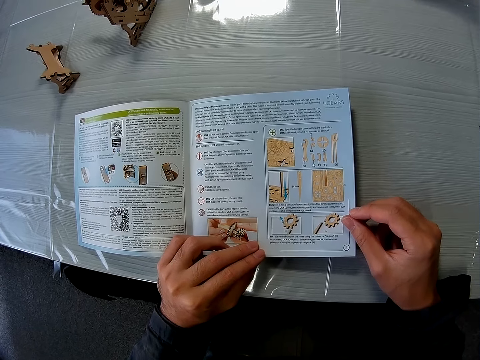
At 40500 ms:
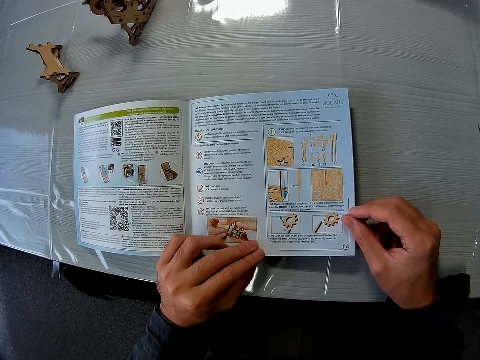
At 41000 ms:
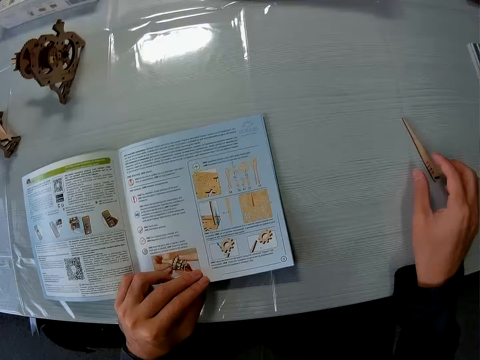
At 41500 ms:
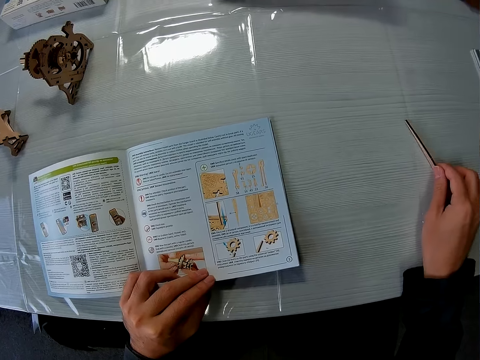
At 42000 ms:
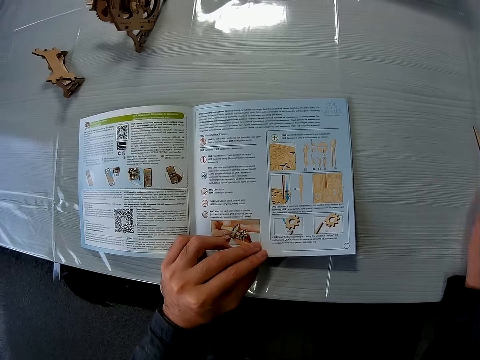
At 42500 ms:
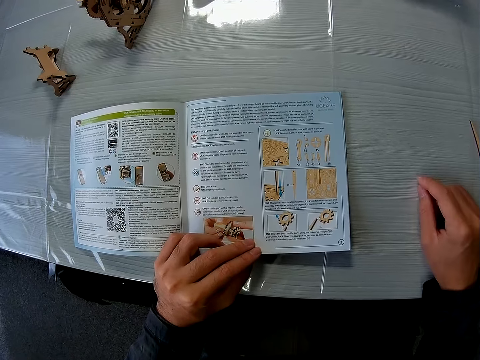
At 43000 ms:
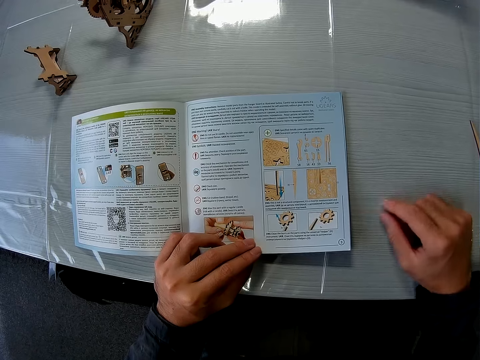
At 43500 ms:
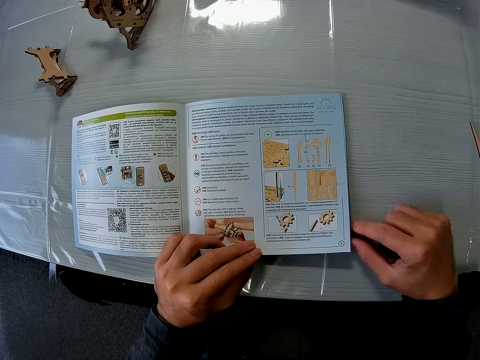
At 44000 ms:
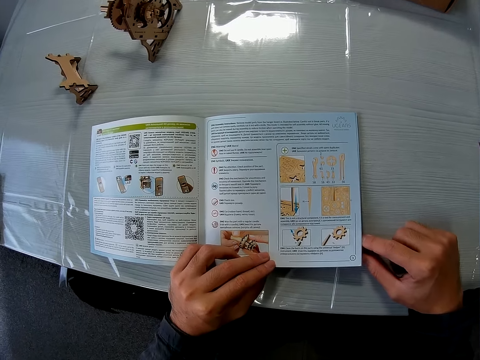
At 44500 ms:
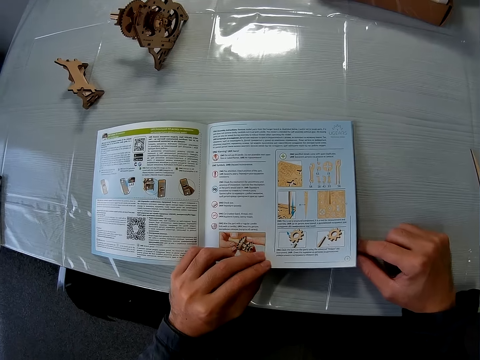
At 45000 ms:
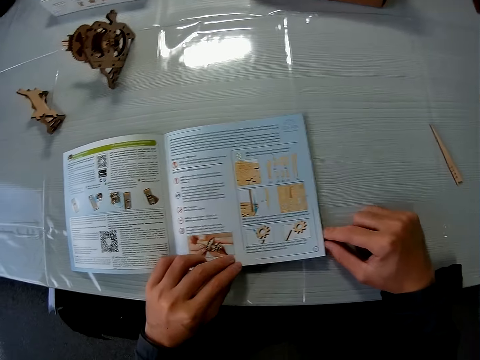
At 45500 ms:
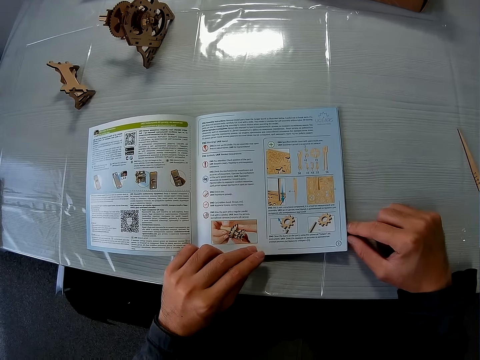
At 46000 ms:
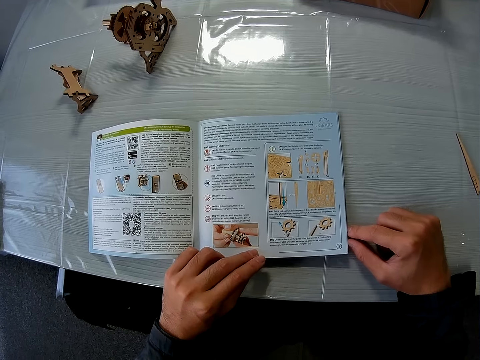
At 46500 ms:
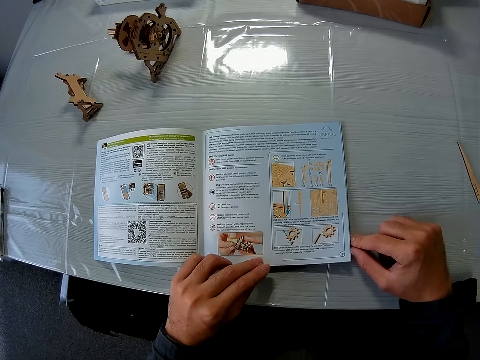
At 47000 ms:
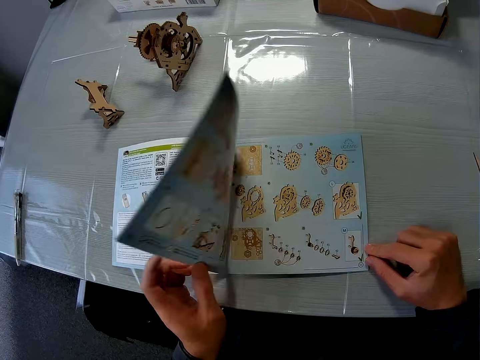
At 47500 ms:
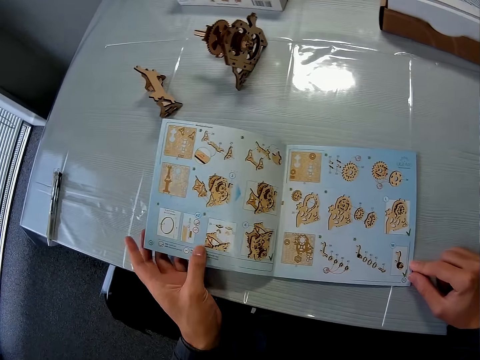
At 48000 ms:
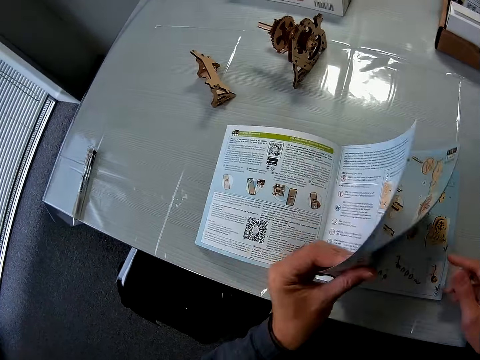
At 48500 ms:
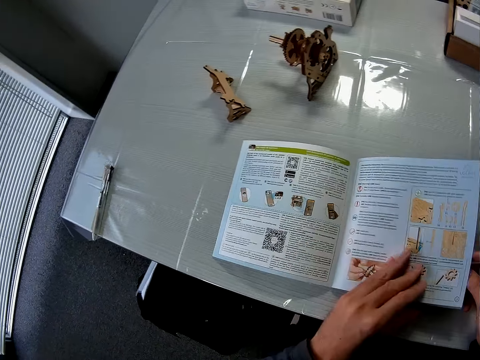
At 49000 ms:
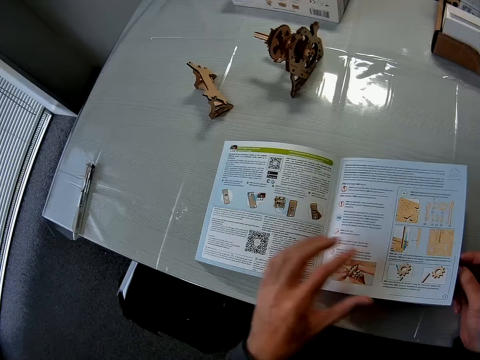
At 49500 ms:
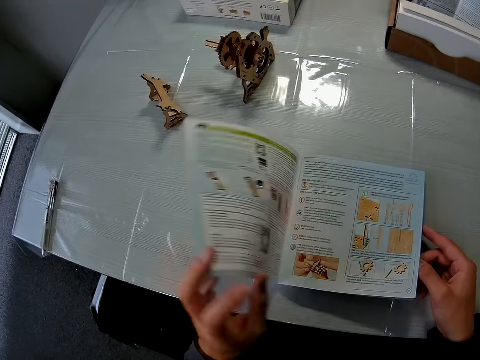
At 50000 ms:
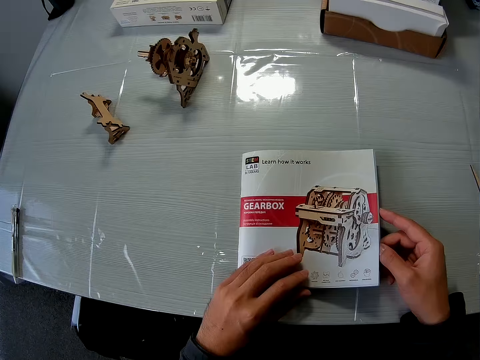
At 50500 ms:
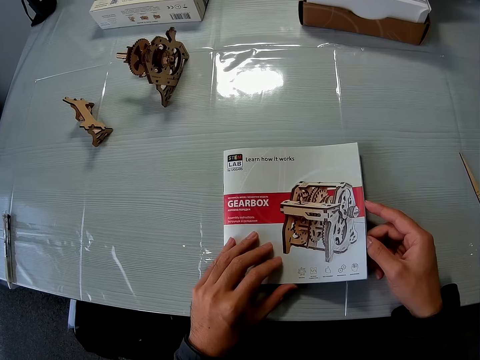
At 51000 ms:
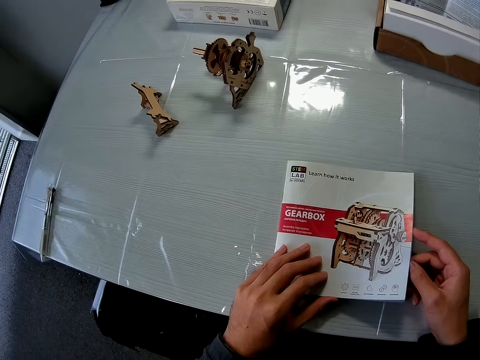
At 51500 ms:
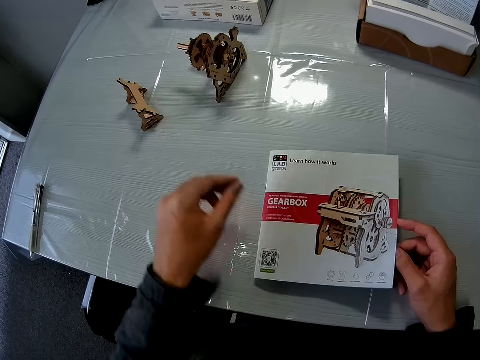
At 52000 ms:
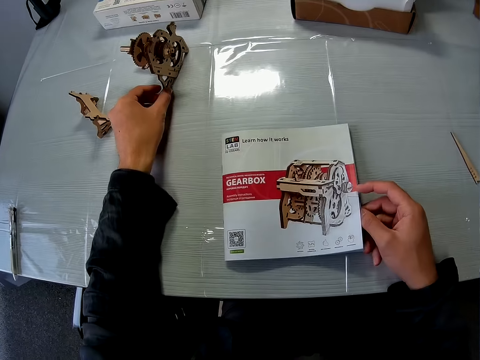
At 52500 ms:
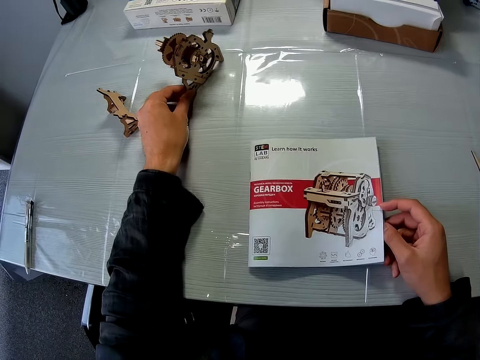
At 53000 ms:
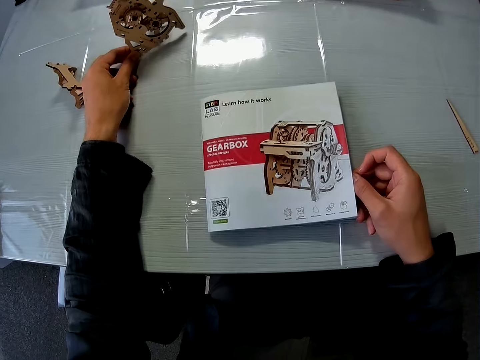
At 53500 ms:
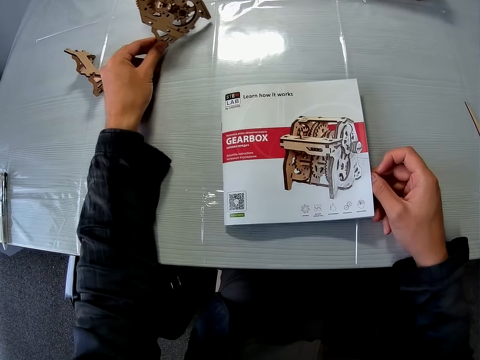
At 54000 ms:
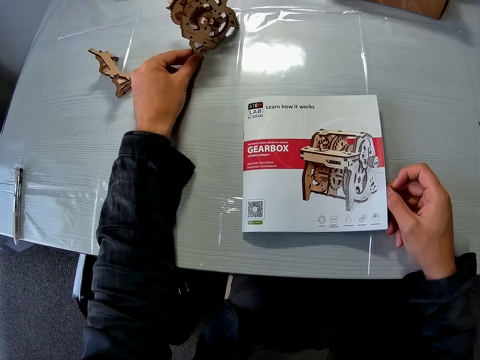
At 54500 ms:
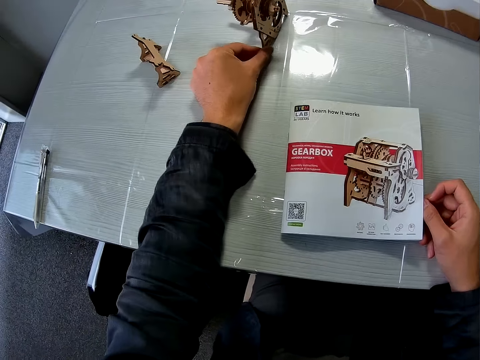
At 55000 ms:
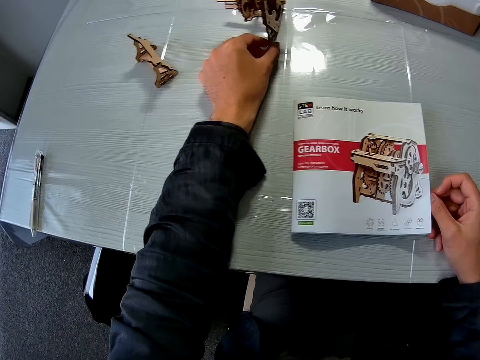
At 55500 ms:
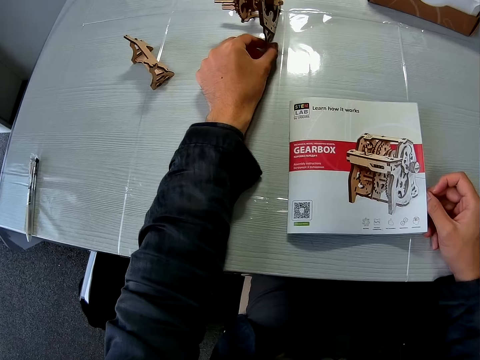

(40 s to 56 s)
The camera wearer examines the puzzle piece with his right hand briefly. He touches a shape craft. He leans his hand on a desk and touches the instruction book. He moves his right hand around the table. He closes the instruction manual. He holds the instruction book. He opens the instruction book. He holds the instruction book. He moves the mechanical model with his left hand on the table.

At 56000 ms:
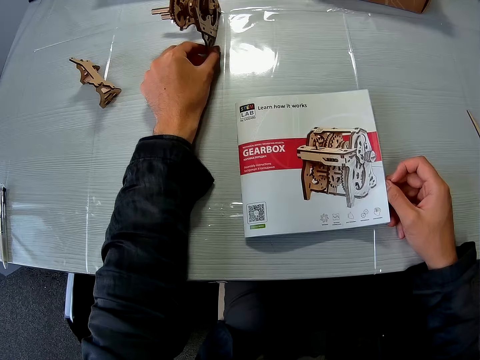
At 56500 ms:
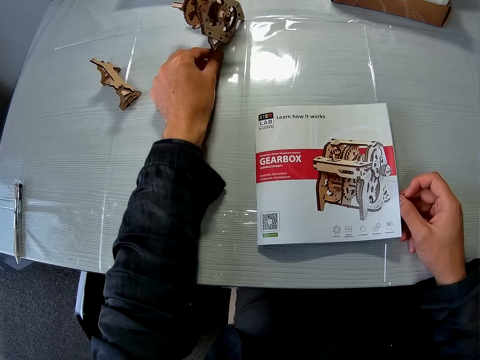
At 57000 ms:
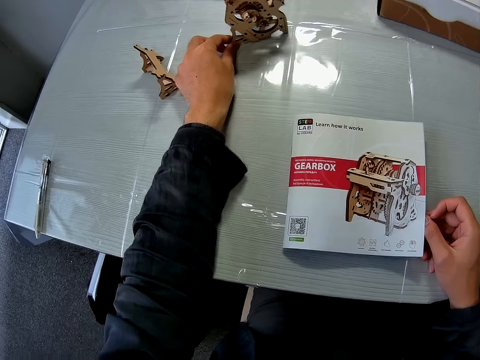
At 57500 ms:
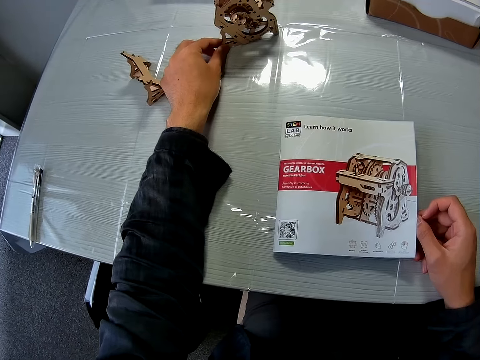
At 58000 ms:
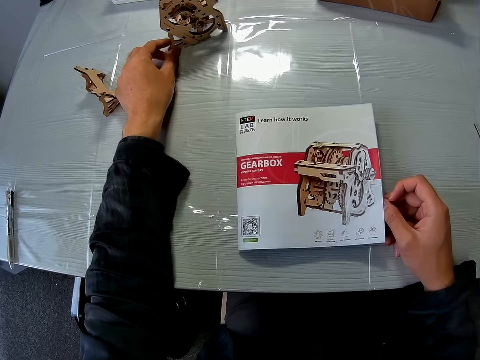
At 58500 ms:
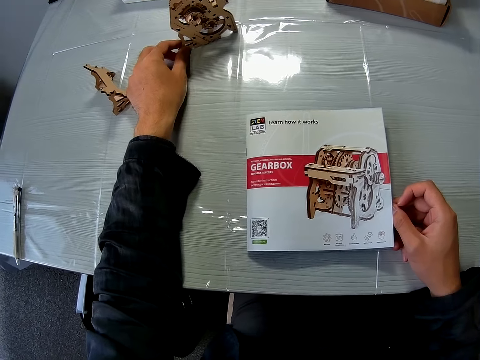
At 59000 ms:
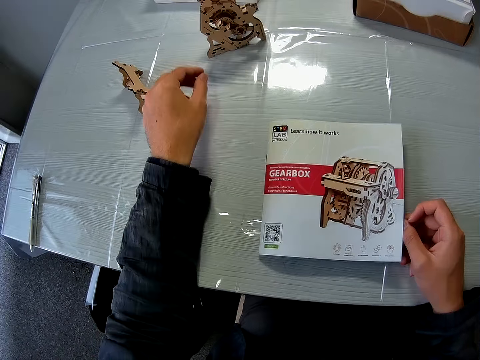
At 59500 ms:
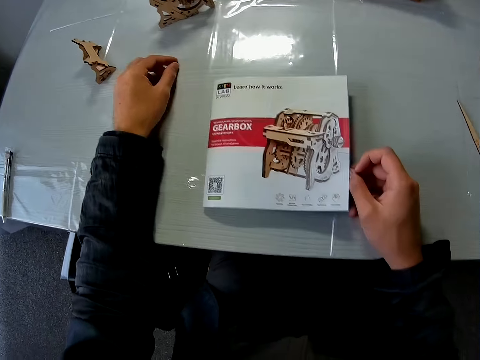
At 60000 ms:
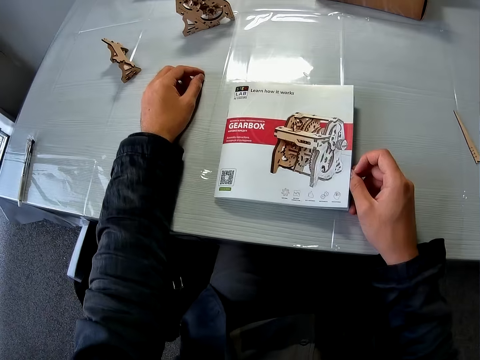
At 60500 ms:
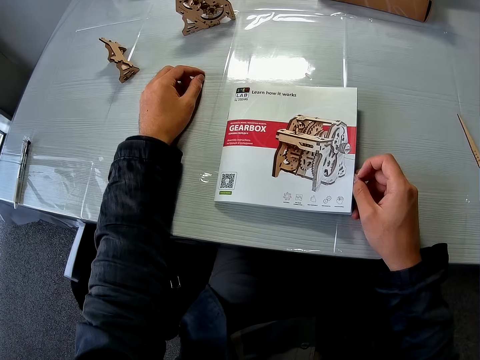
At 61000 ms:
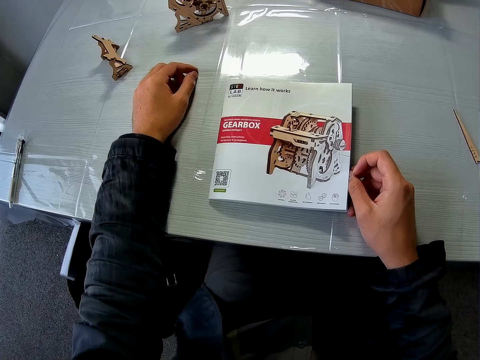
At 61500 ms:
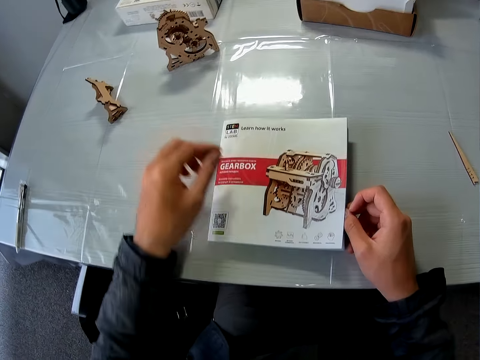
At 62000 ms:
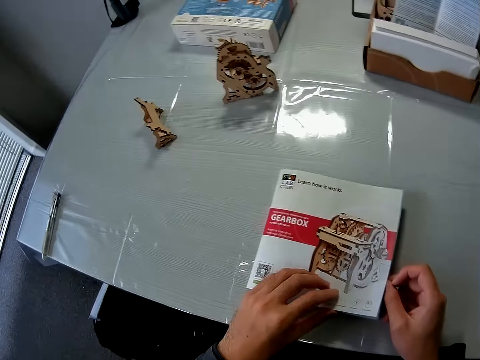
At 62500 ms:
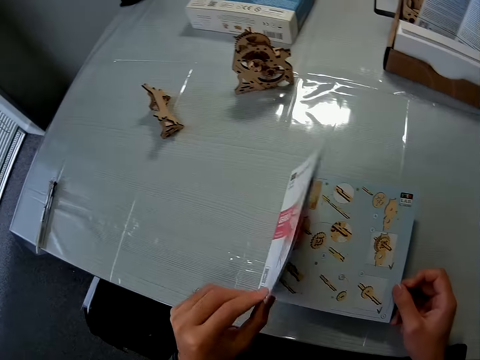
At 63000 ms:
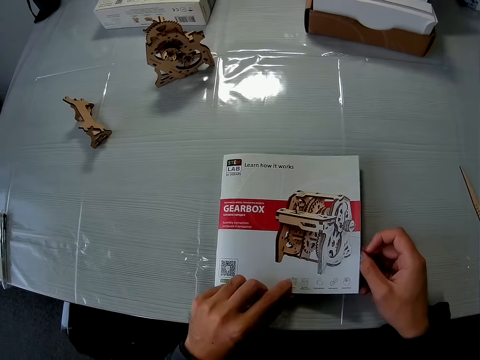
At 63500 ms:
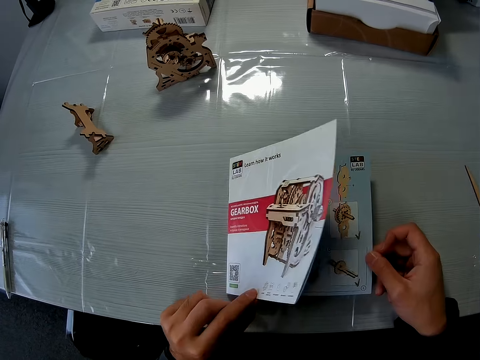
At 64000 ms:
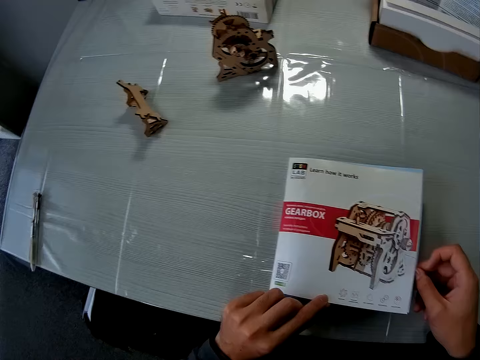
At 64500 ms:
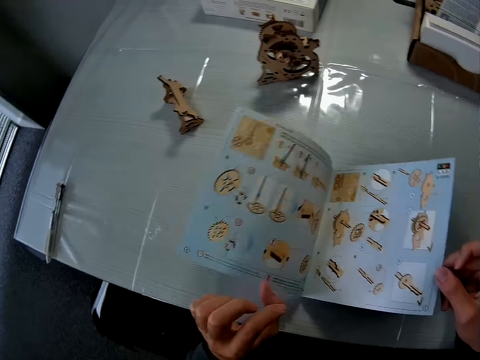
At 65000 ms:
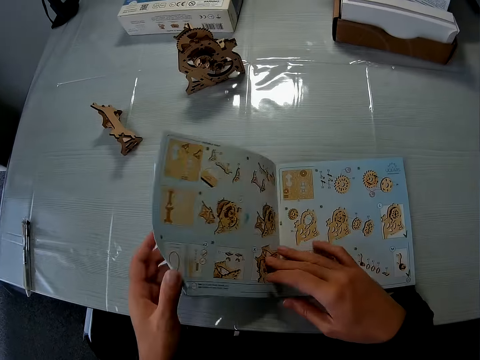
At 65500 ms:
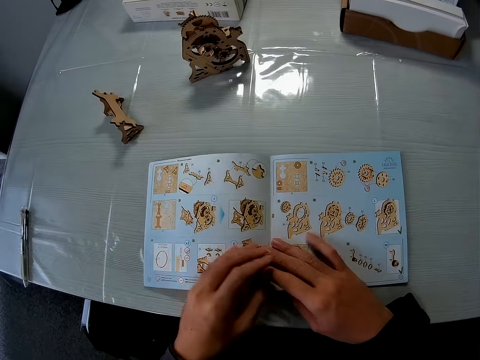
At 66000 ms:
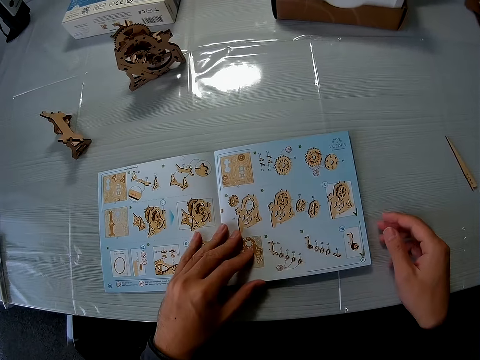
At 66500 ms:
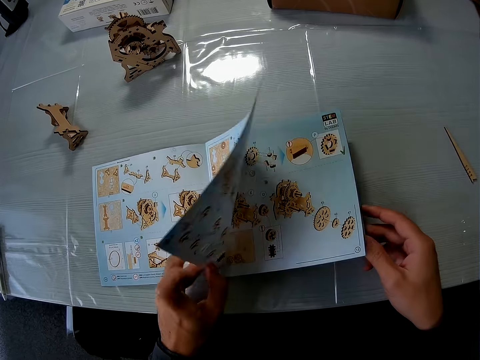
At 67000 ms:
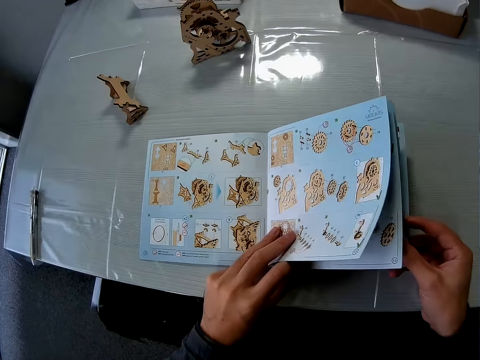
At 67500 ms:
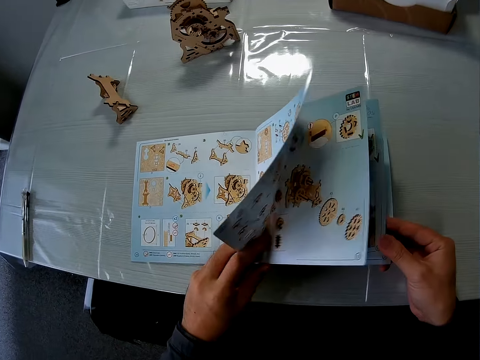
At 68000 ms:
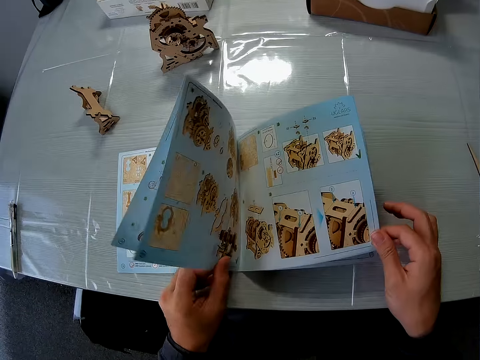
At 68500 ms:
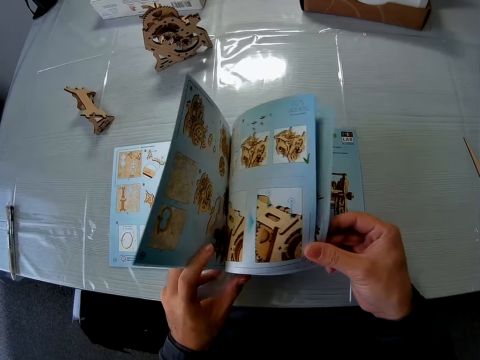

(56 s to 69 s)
The camera wearer leans a hand on the desk. They open the instruction manual to another page. They hold the instruction book. They open the instruction book.
